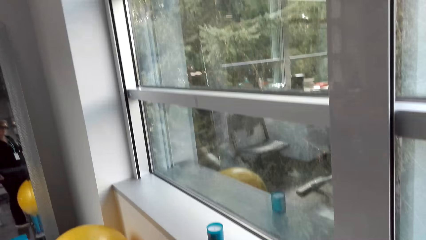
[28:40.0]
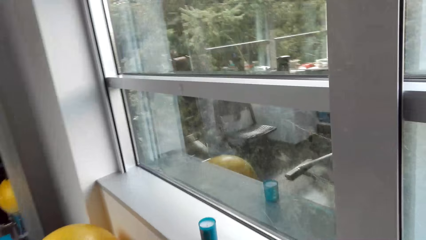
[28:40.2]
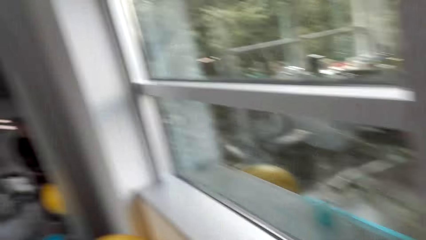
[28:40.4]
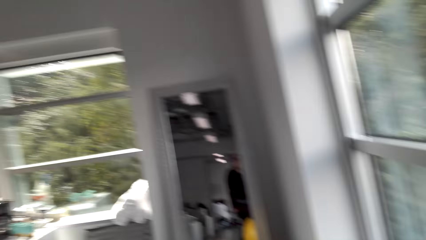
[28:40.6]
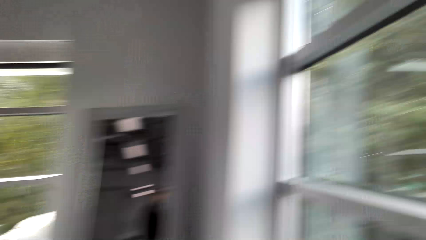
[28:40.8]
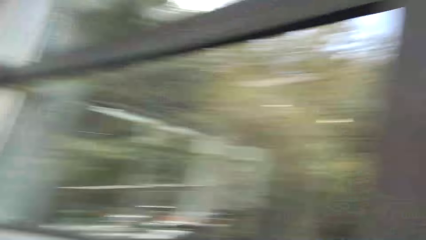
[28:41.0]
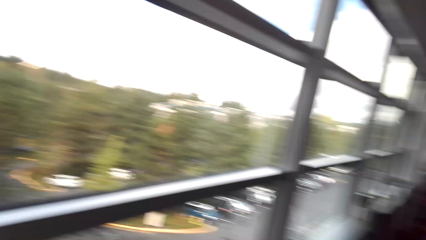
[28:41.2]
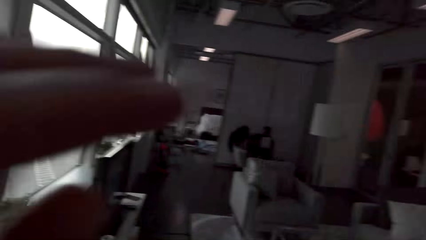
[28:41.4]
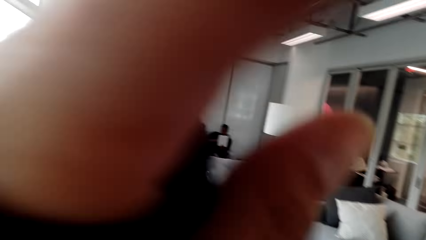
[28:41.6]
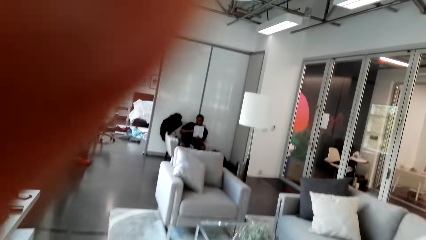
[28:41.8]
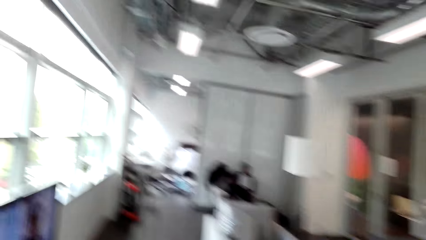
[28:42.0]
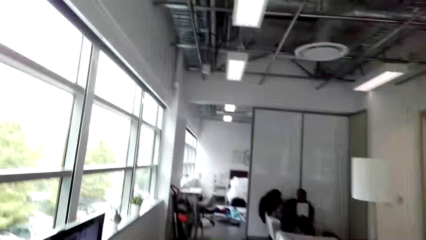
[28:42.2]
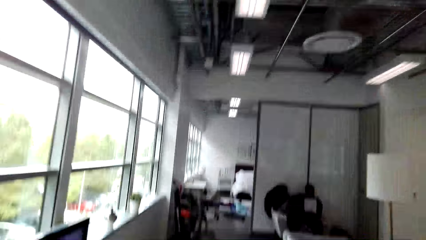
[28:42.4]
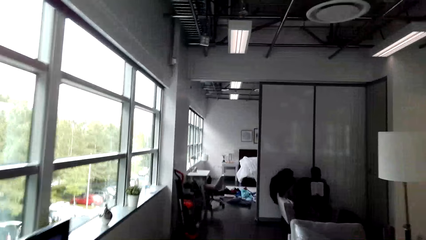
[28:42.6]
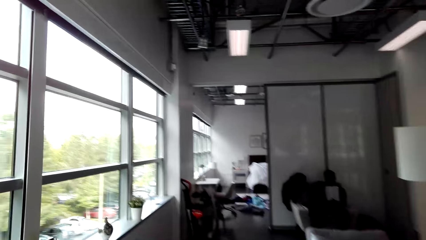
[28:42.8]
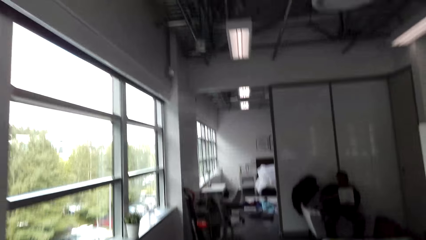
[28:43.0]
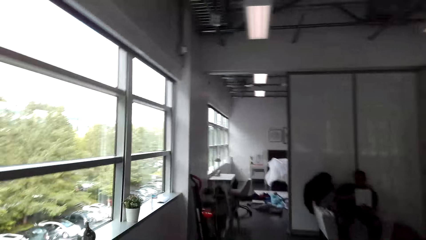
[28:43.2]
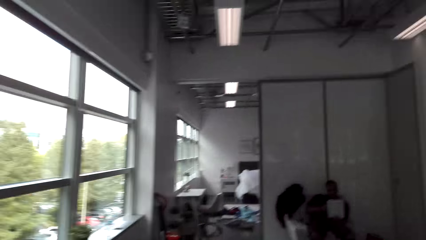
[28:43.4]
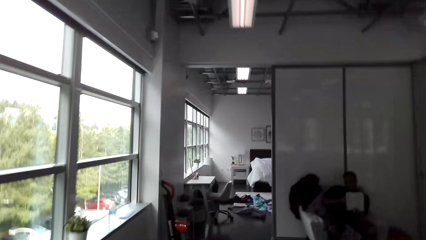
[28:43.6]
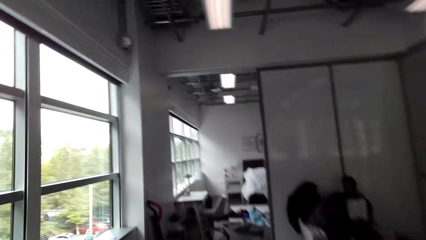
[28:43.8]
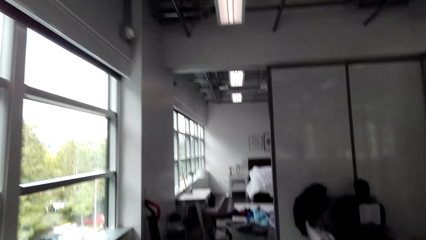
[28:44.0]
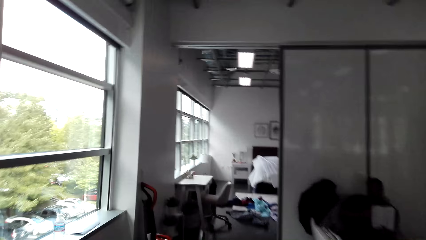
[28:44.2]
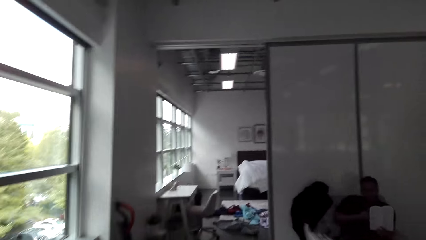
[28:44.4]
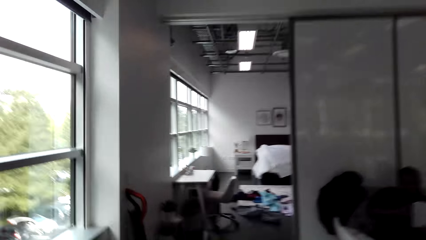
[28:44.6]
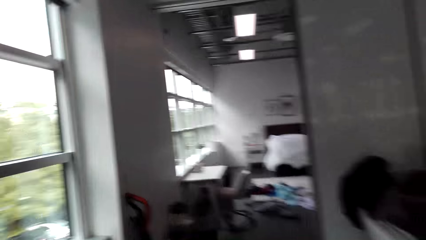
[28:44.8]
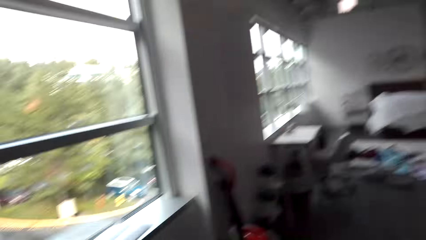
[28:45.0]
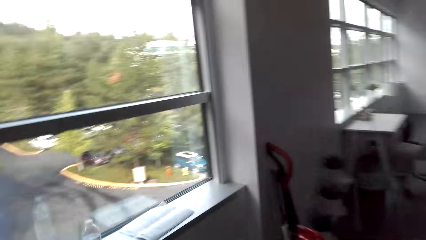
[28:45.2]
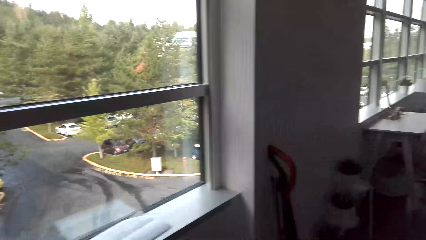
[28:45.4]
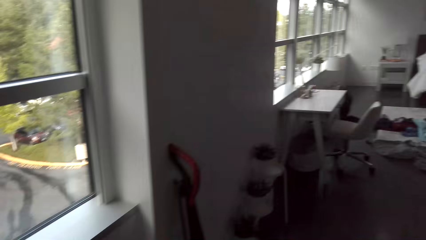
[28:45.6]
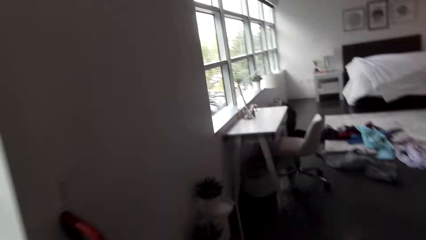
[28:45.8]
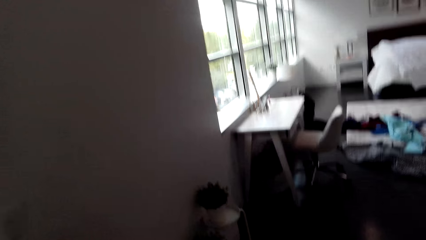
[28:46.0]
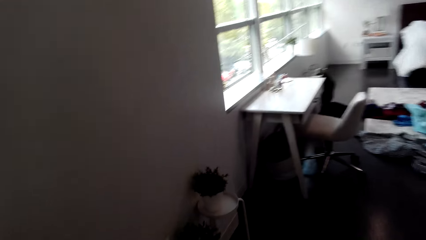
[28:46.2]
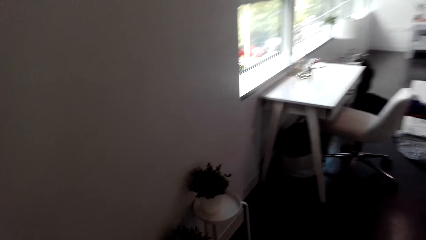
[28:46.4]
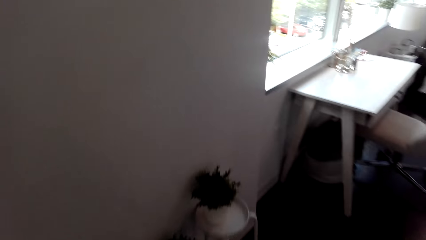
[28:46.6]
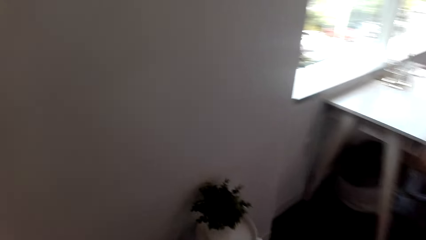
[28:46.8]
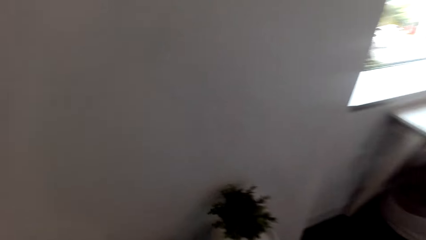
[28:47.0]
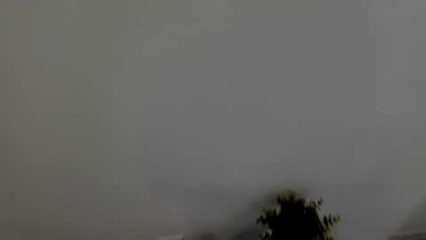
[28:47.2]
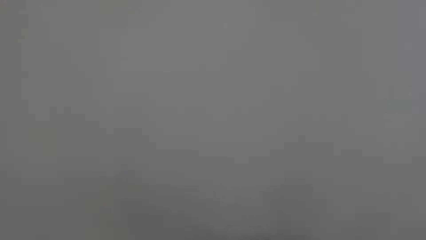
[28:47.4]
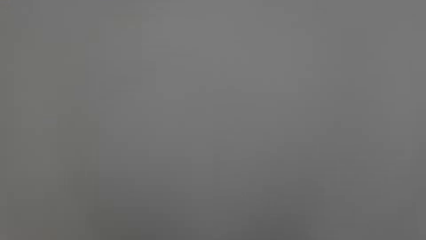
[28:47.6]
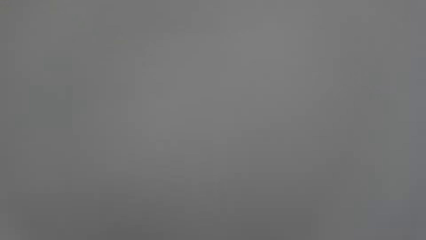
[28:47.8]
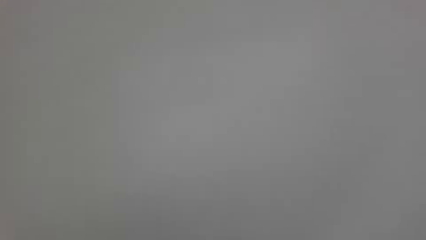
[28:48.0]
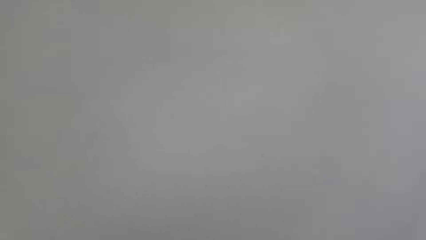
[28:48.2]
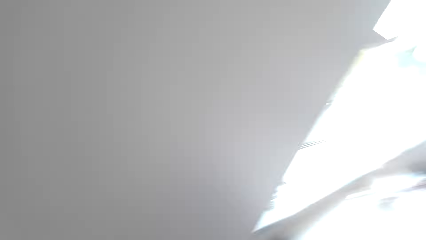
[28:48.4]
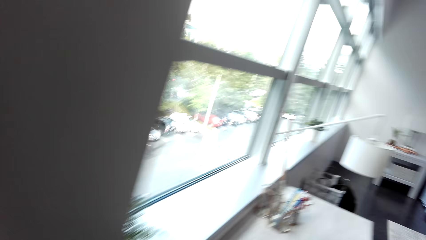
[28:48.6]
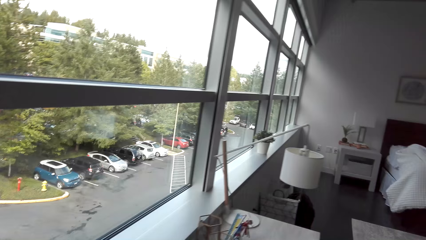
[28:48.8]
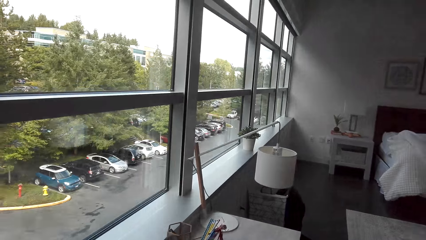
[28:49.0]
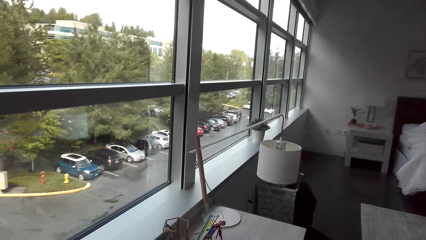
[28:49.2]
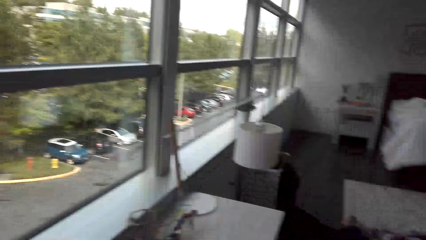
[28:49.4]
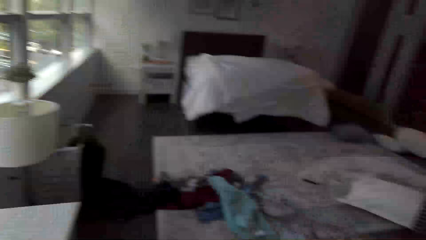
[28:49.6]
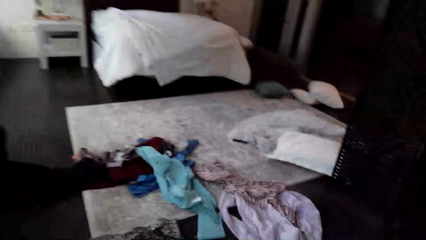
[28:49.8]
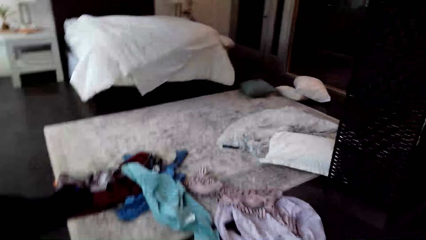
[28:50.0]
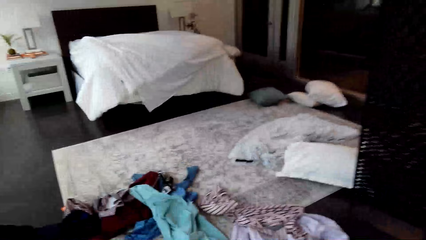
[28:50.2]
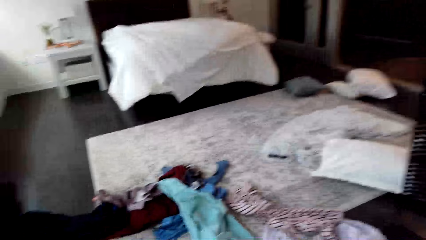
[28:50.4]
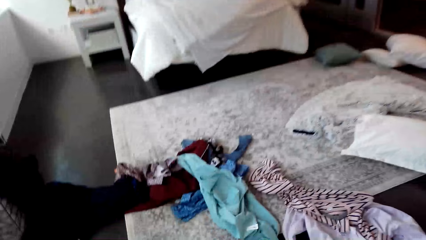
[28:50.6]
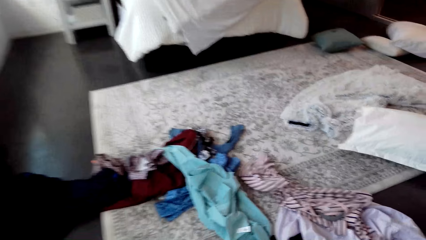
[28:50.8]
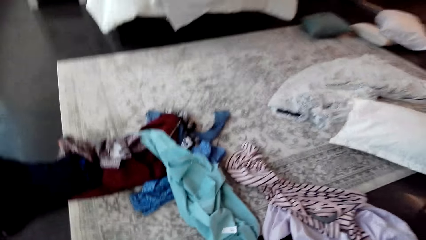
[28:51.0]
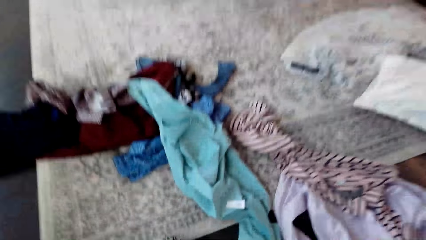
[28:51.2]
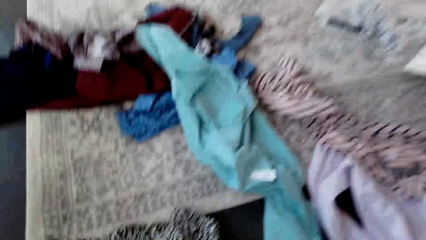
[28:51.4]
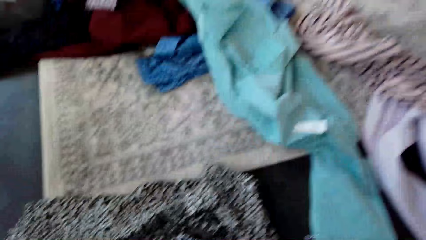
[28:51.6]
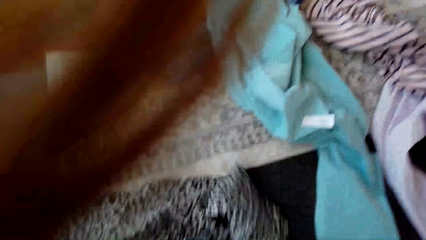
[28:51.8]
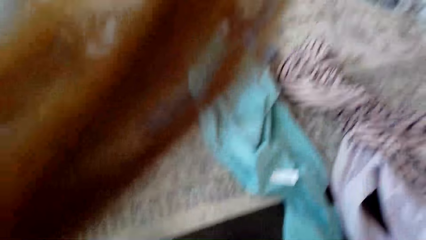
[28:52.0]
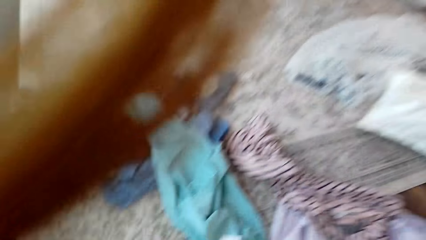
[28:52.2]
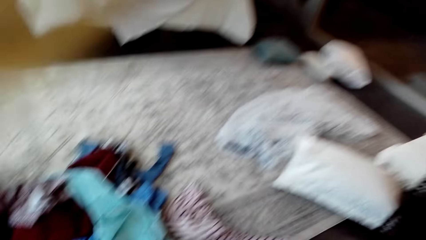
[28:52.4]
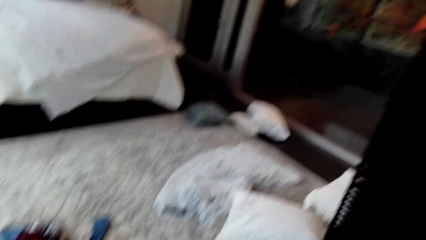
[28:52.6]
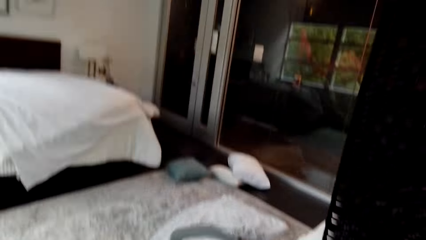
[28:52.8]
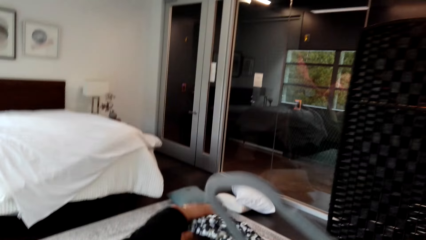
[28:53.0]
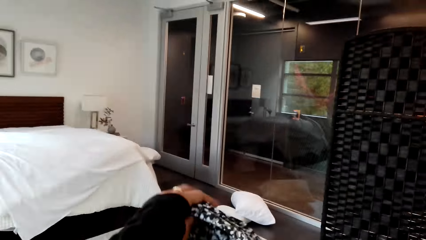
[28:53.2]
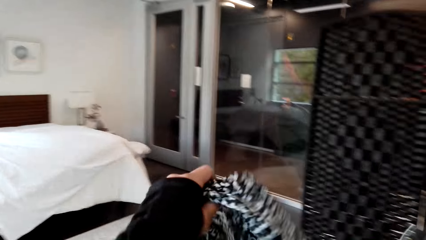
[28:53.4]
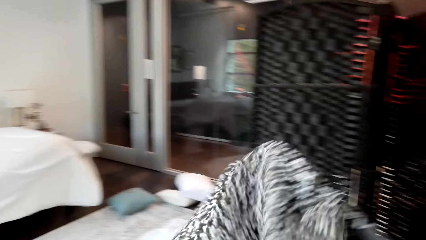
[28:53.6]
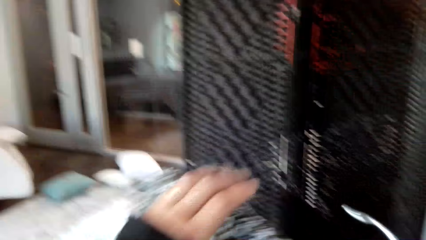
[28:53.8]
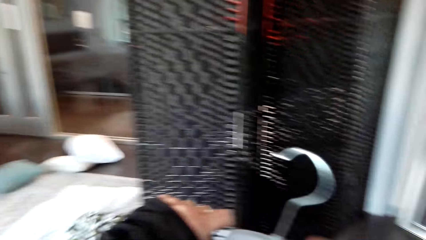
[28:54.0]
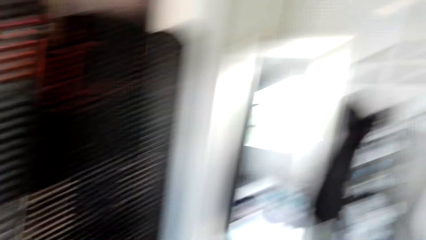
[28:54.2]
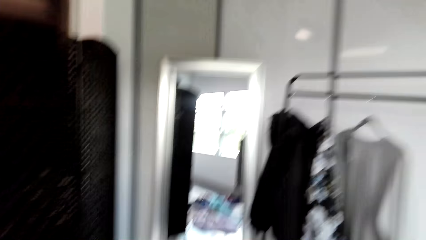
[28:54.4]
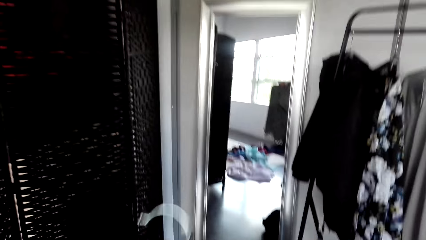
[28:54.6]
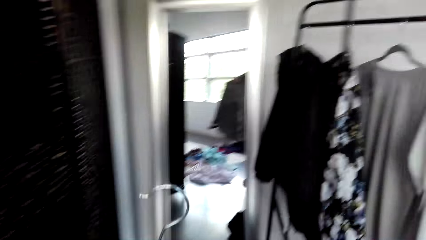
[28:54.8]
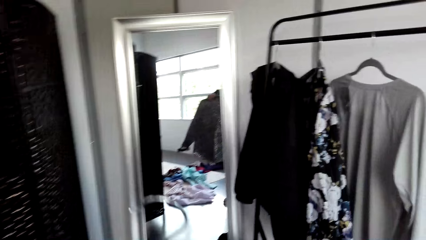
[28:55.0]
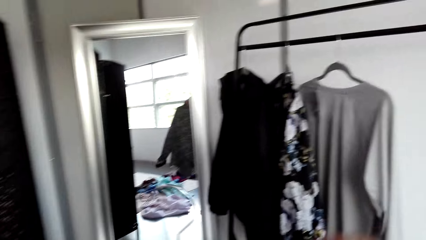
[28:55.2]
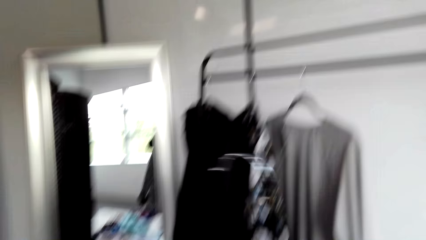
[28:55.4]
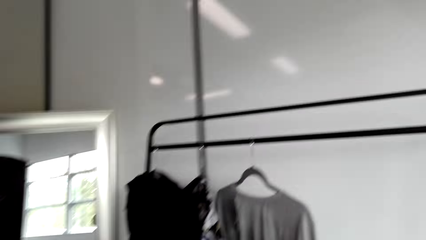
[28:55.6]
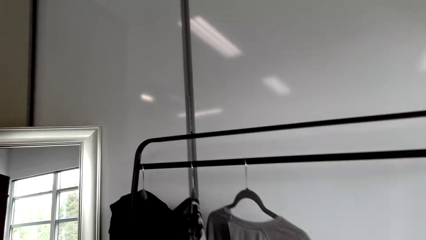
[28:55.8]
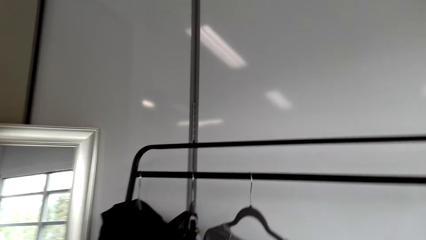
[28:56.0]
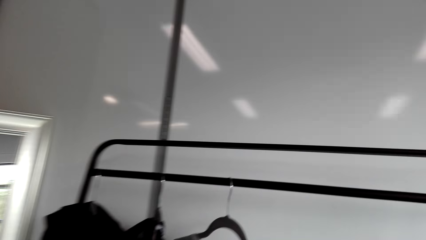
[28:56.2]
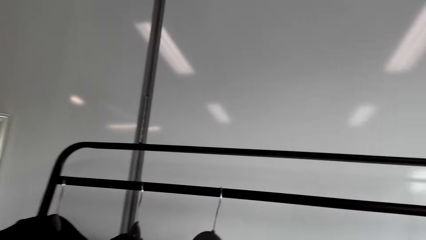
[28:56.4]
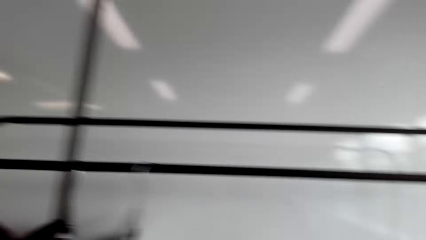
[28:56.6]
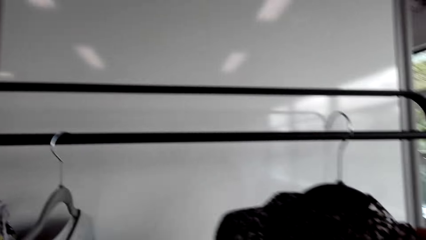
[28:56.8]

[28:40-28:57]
The camera wearer walks into the bedroom. They pick up a shirt on the floor and put the shirt in the hanger.
